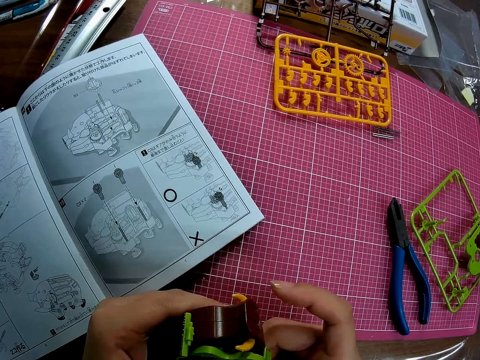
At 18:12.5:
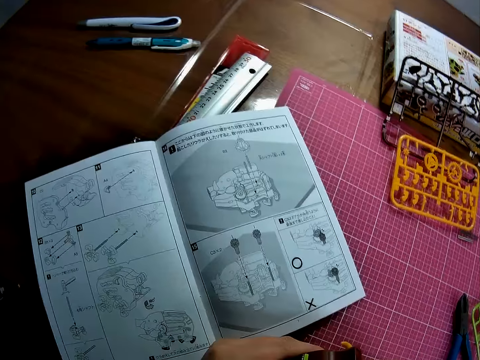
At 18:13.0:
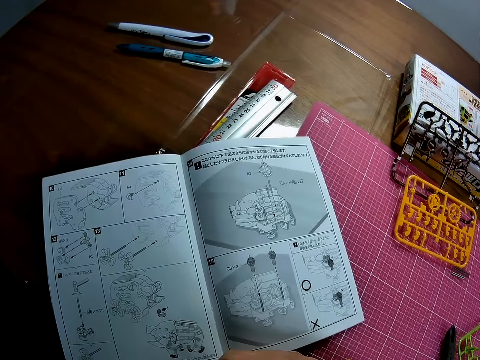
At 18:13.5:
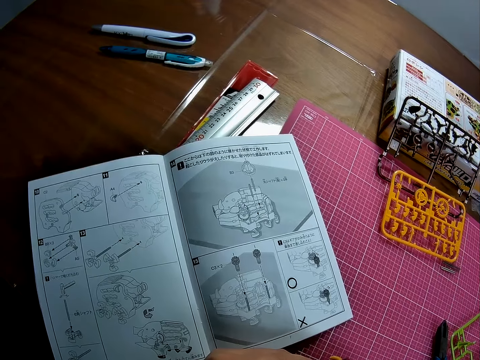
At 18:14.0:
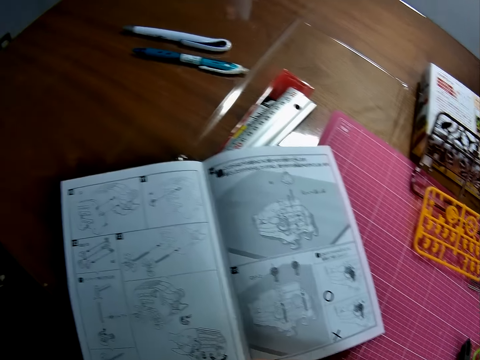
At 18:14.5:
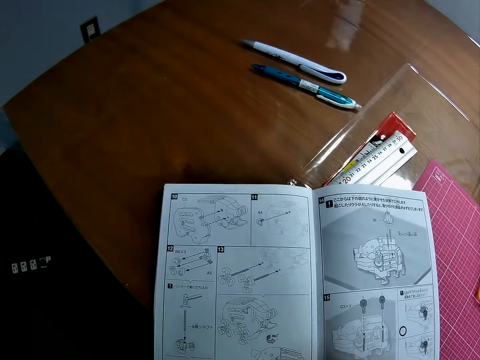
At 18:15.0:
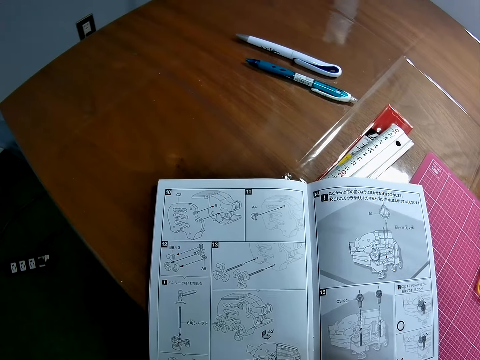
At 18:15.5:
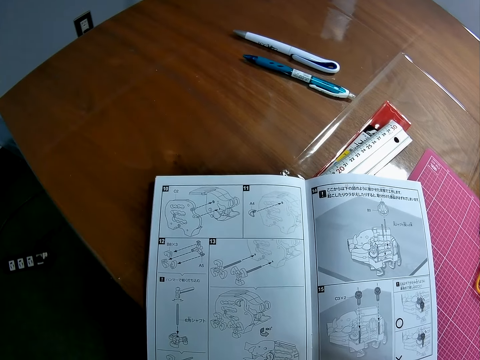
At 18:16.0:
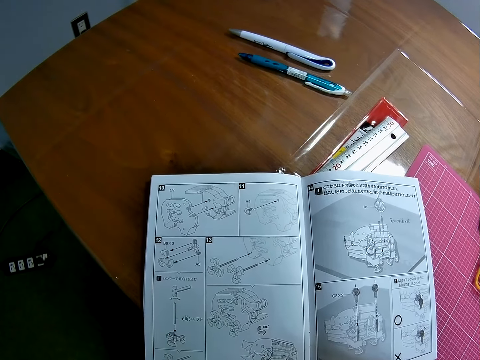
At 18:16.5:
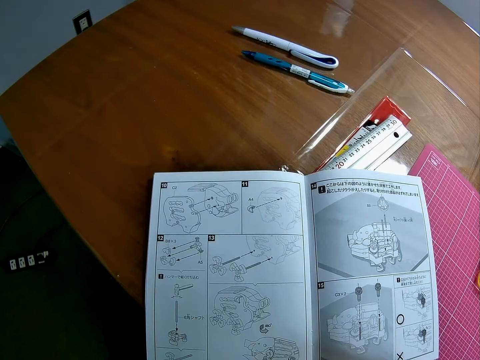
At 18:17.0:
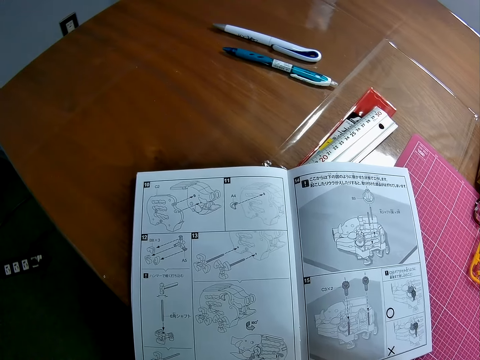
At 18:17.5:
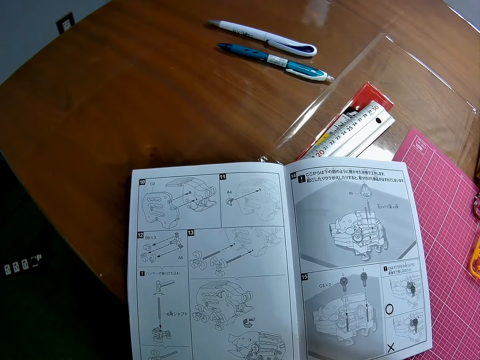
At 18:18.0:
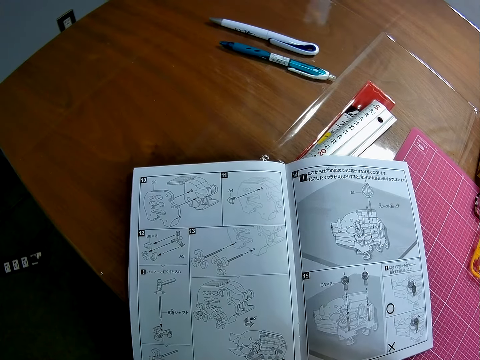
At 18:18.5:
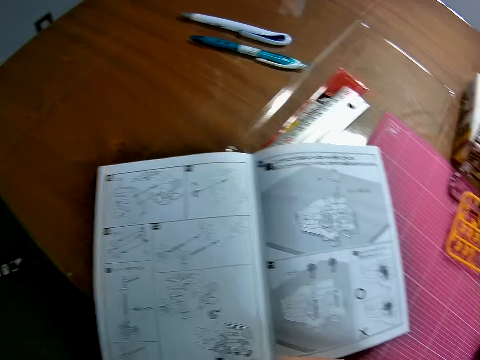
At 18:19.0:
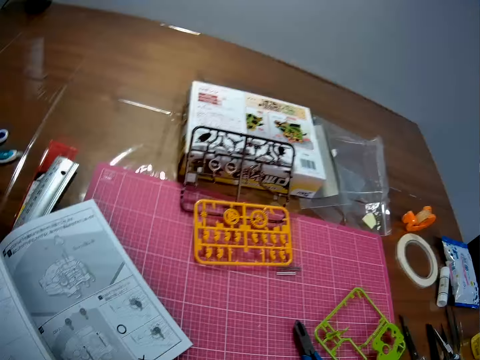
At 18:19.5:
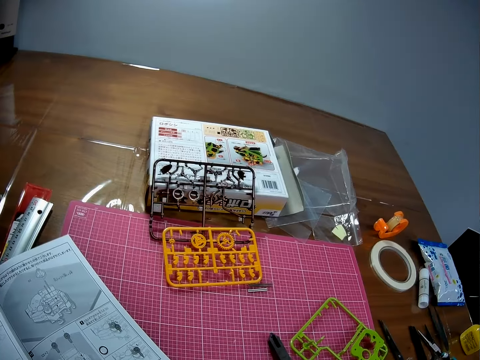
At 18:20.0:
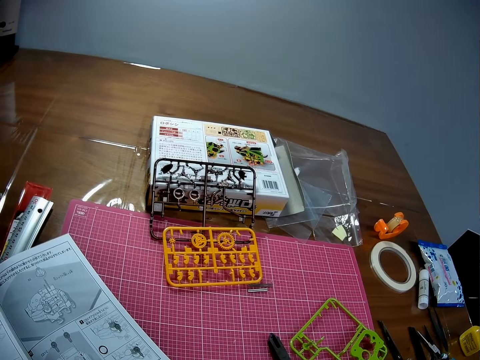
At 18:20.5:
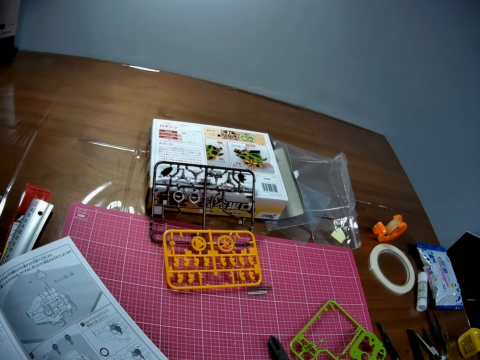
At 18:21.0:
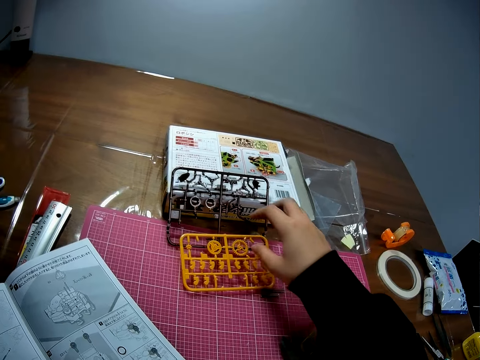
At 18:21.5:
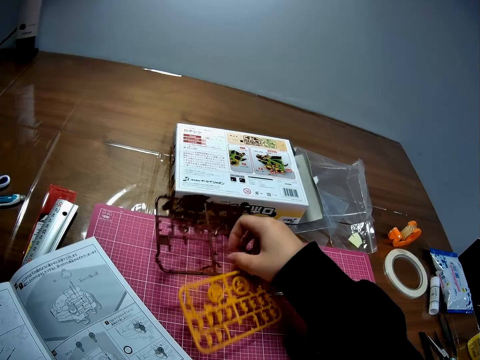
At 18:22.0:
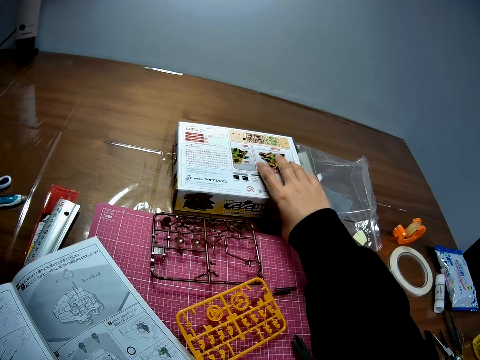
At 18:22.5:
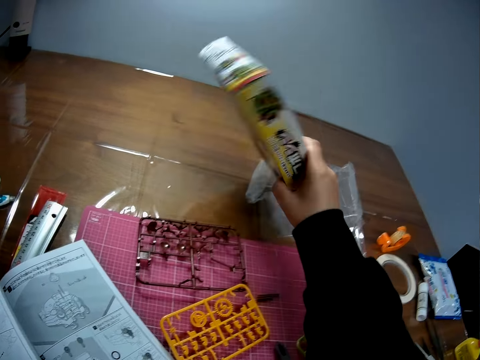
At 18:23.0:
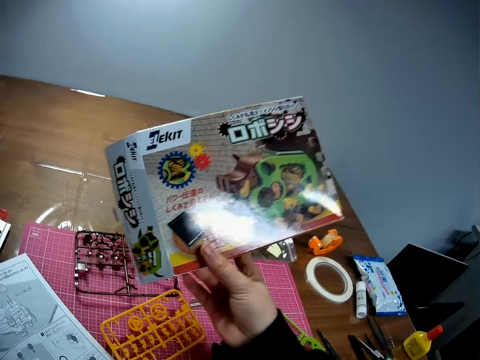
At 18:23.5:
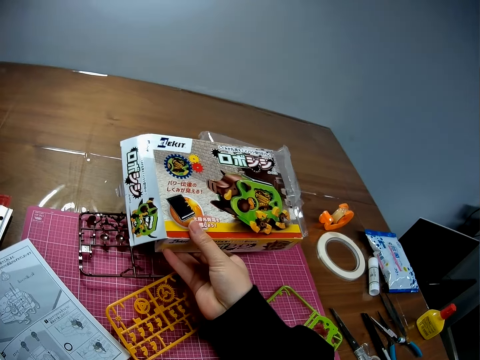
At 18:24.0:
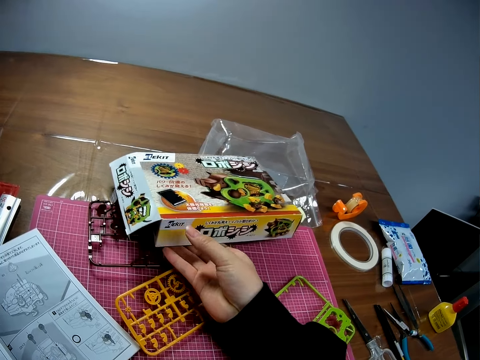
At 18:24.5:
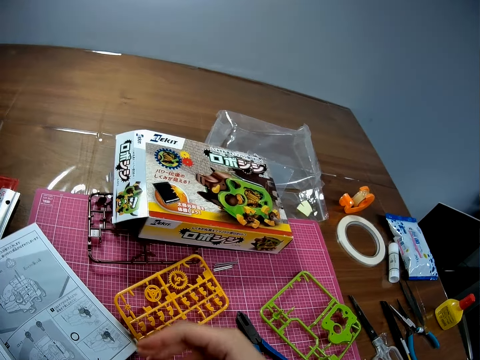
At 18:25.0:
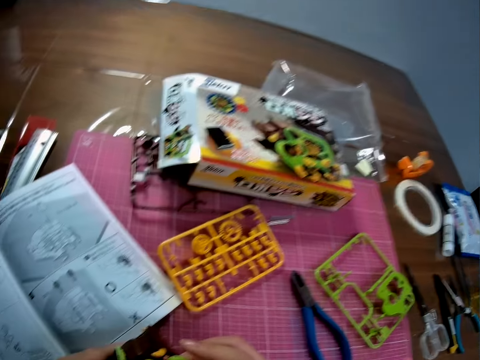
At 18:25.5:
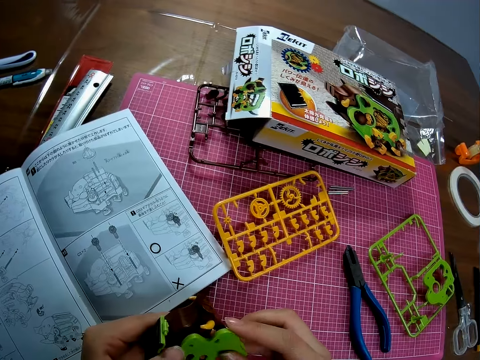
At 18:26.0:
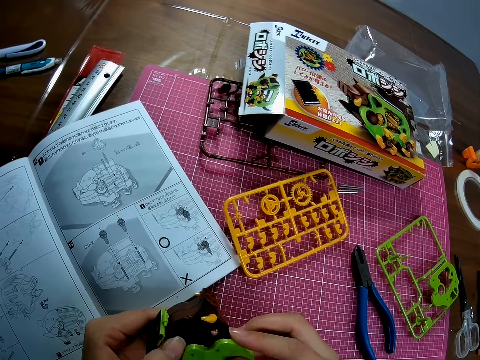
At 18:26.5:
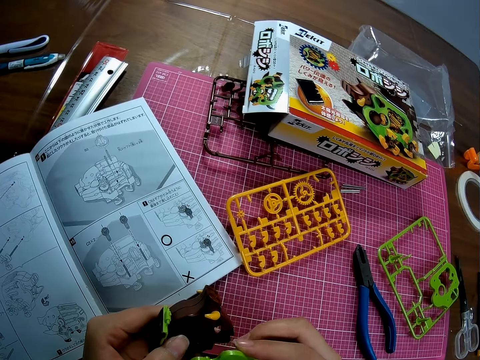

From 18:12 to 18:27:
The camera wearer looks at the book. He moves a laser cutting craft. He adjusts pieces of the mechanical model on the table with his right hand. He picks up a pack of a mechanical model from the table with his right hand. He places the pack of the mechanical model on the table with his right hand. He couples the piece of the mechanical model in his right hand to the piece of the mechanical model in his left hand.

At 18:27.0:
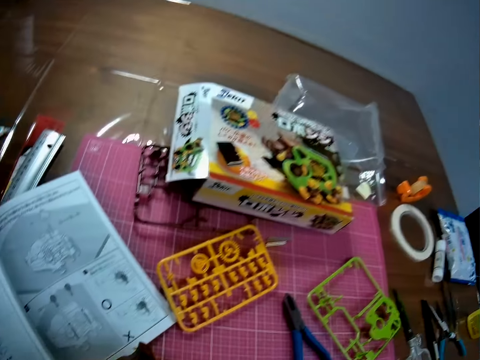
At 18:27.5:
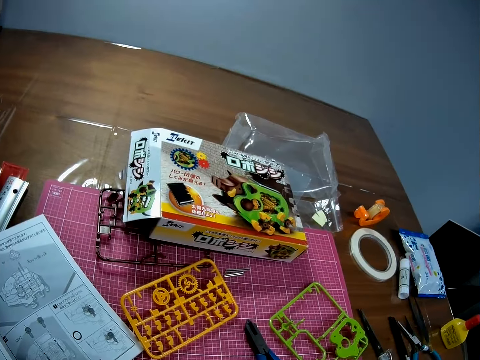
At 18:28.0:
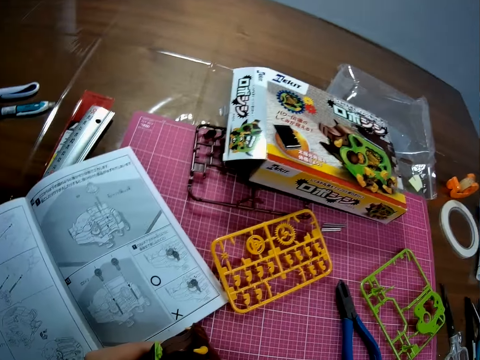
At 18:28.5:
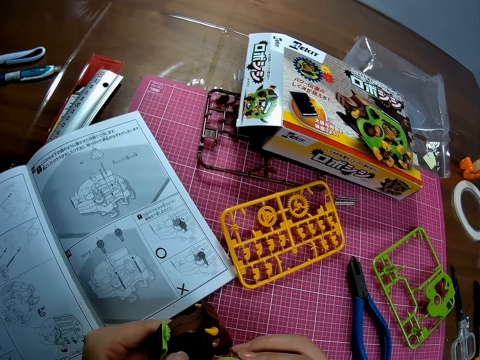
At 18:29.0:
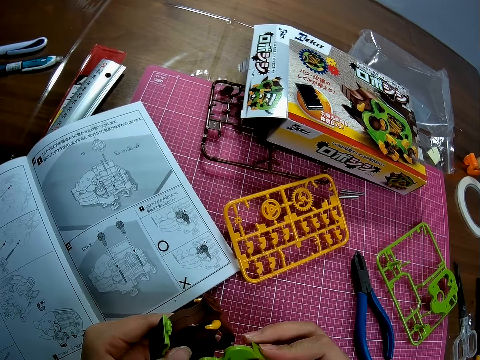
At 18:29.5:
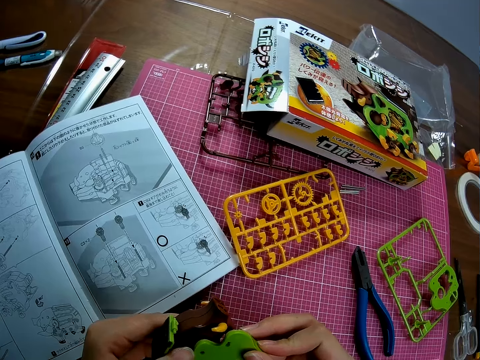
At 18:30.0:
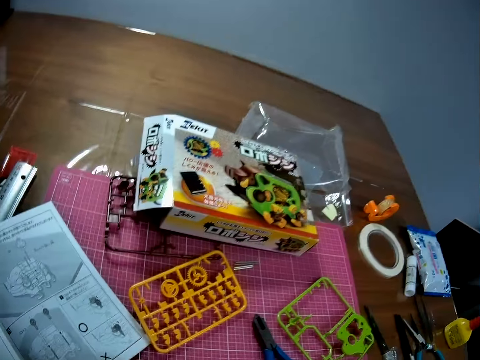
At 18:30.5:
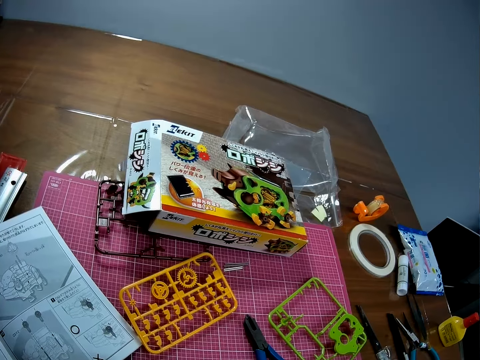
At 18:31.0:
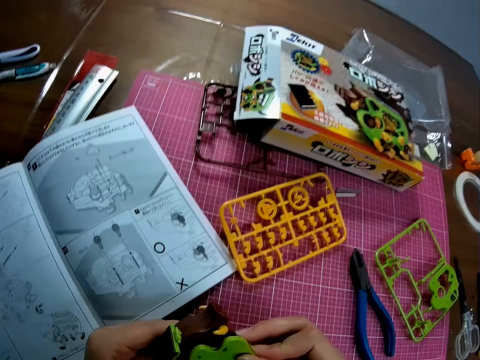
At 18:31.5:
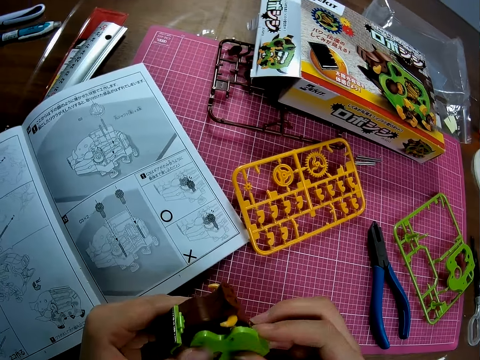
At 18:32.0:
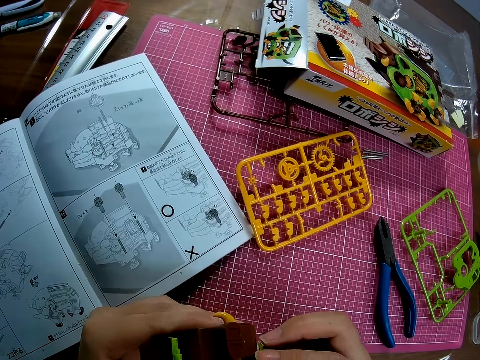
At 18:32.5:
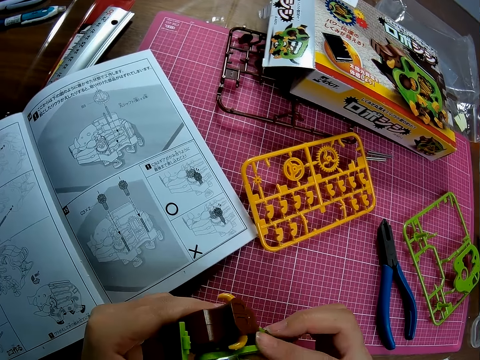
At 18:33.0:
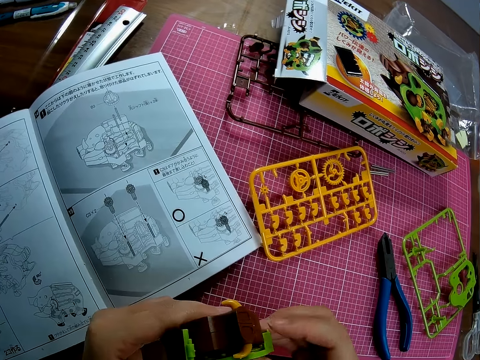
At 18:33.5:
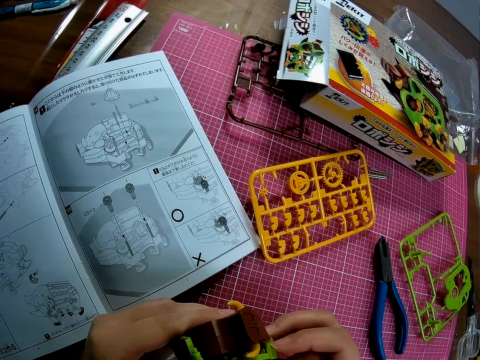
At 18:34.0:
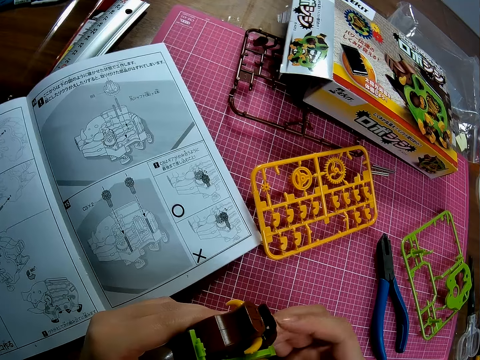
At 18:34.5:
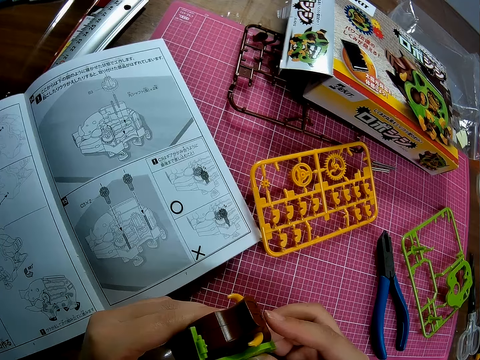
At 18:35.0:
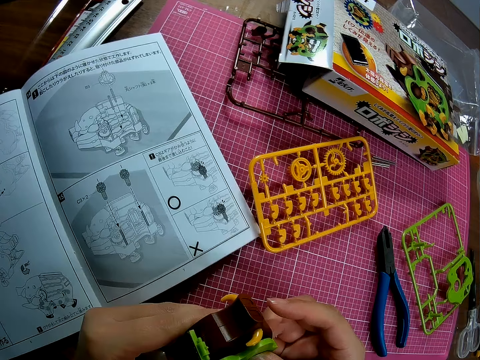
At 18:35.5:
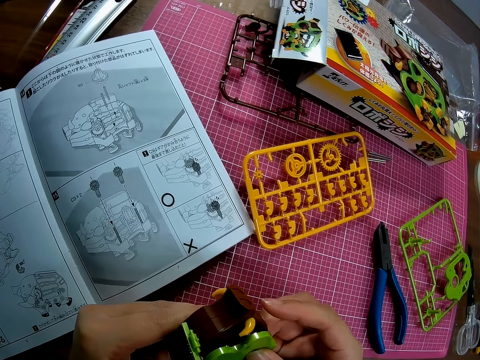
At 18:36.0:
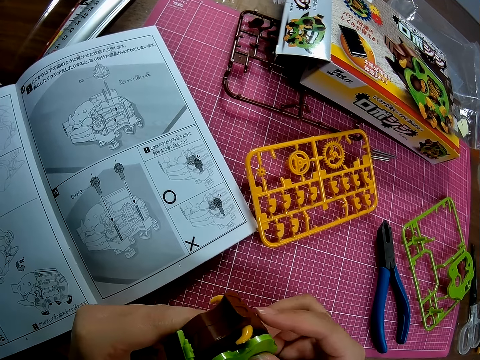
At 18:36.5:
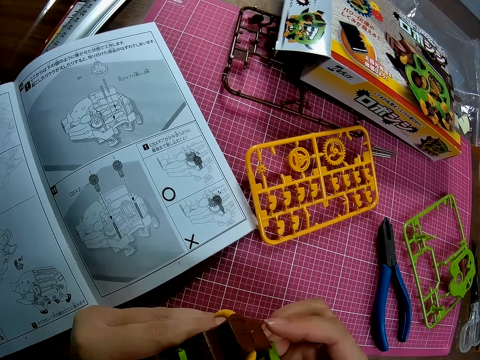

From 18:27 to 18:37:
The camera wearer holds a Channapatna toy. They fix the Channapatna toy. They hold the Channapatna toy. They fix the Channapatna toy.
